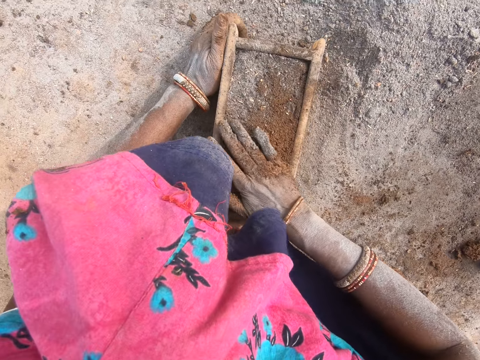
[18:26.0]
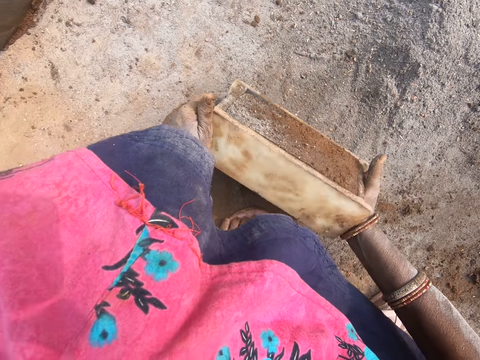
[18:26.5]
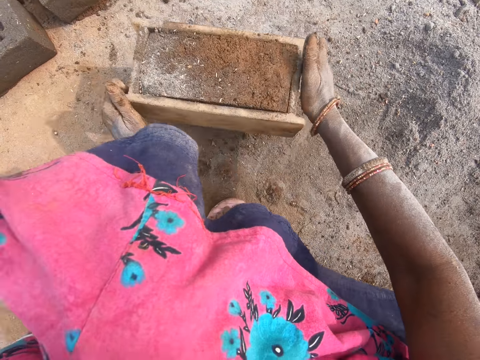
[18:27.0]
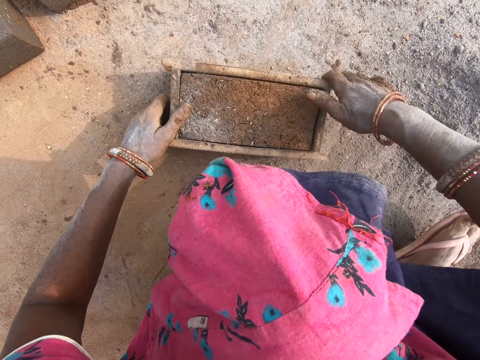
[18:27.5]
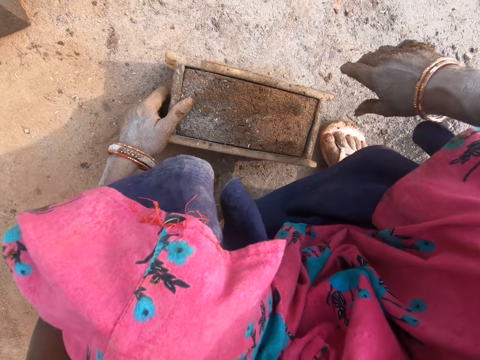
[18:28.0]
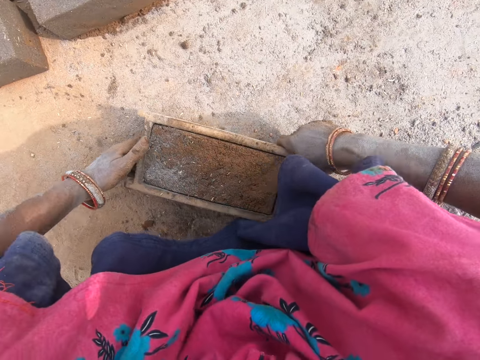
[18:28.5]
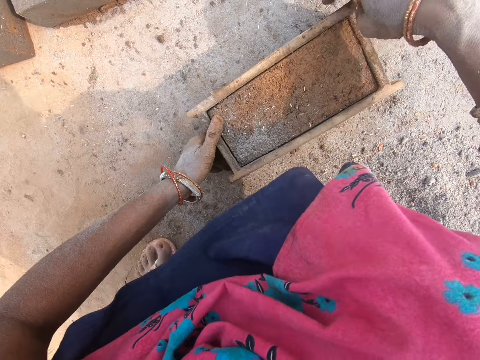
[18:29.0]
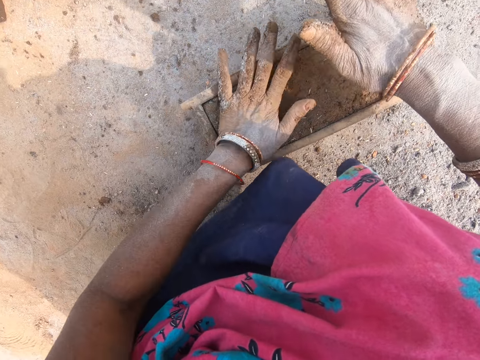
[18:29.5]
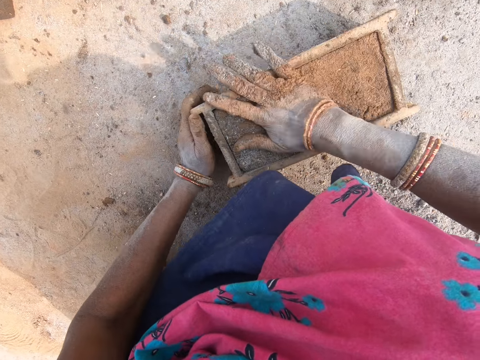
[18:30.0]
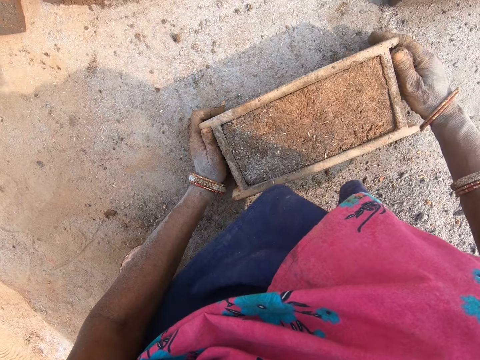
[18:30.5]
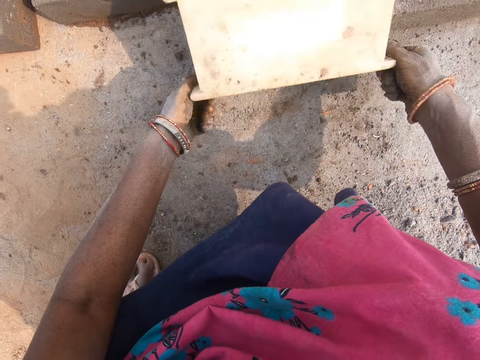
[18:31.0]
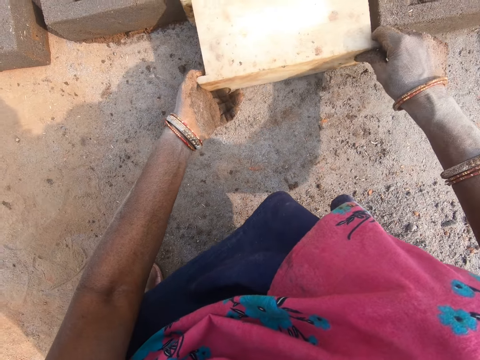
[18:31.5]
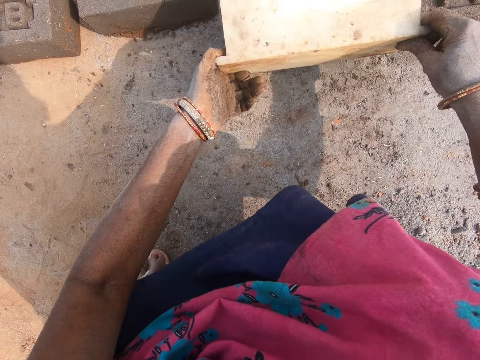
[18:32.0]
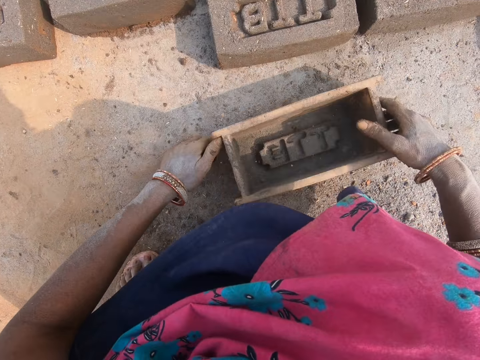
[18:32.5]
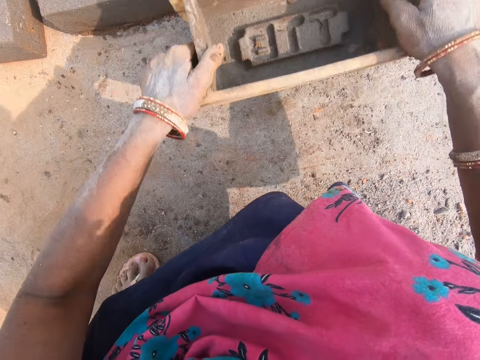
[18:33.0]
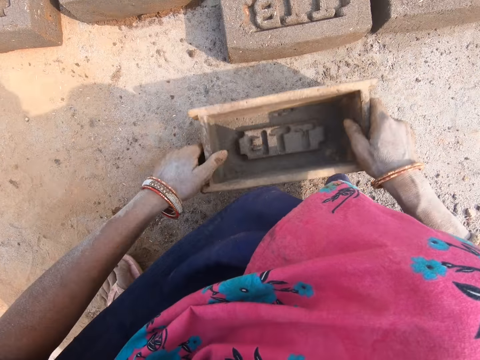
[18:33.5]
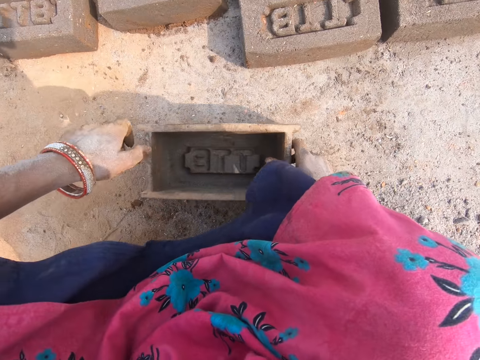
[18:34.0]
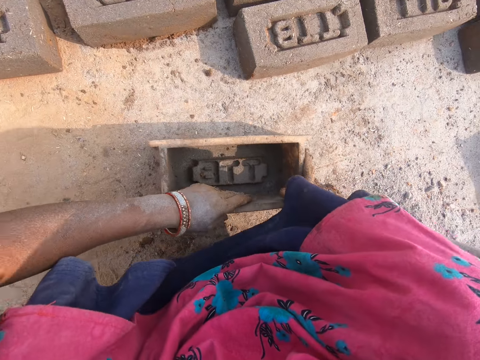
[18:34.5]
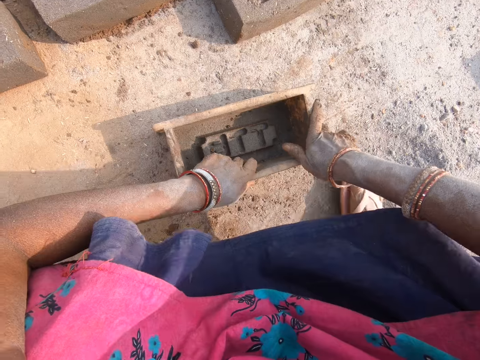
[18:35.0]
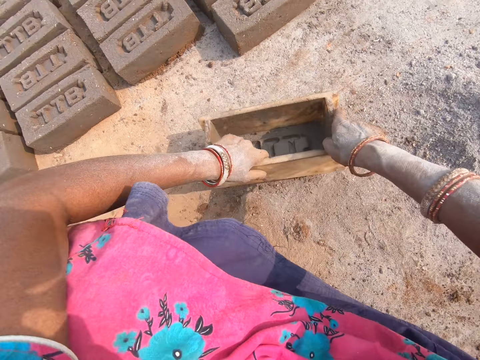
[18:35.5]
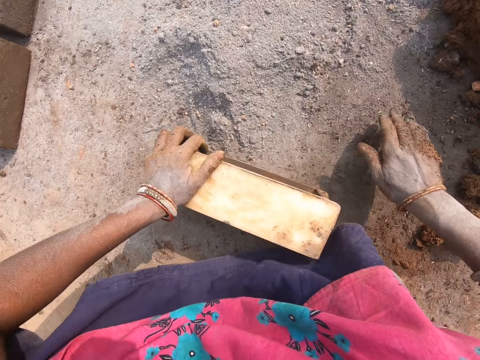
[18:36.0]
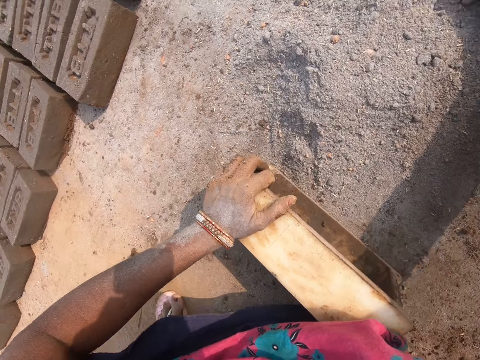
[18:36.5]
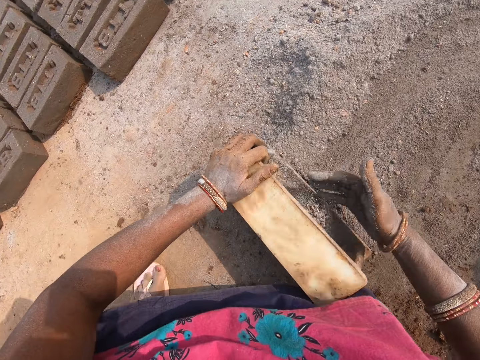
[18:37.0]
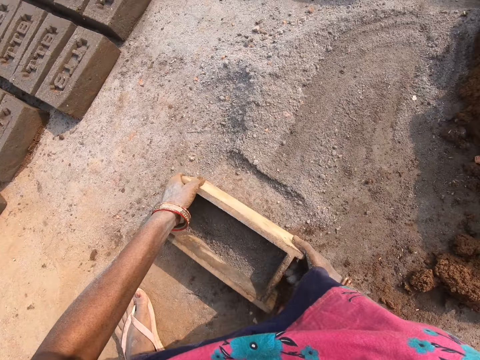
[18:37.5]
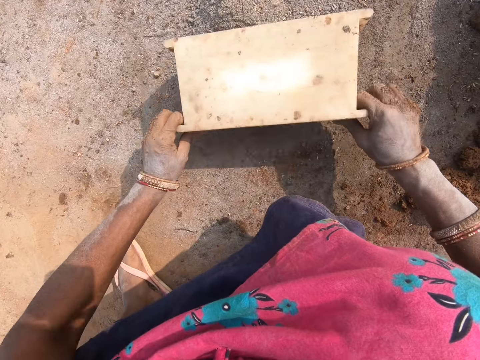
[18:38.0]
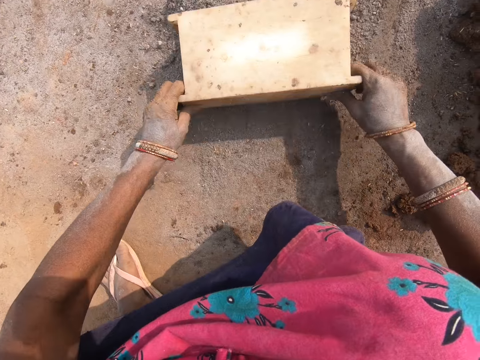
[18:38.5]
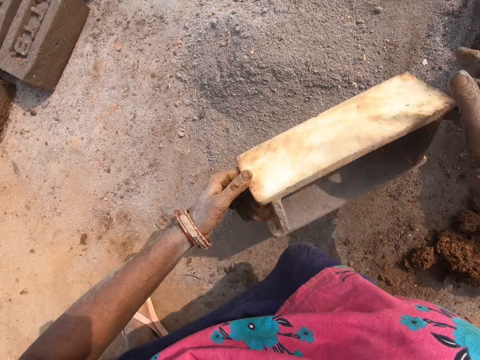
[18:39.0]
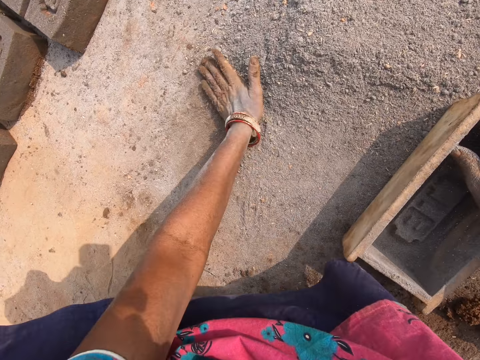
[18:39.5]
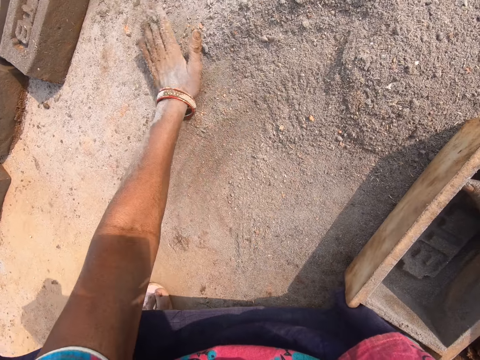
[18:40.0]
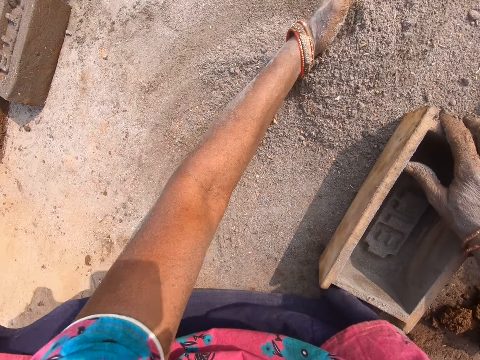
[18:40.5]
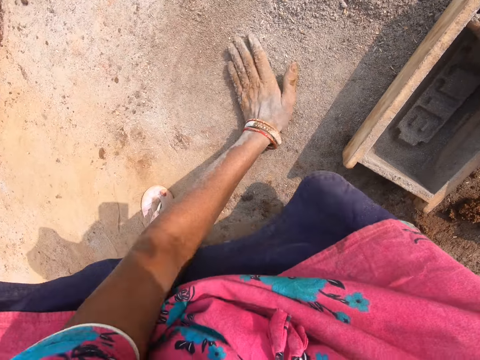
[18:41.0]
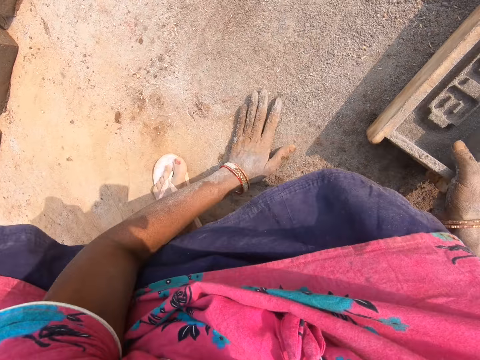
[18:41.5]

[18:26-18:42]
The camera wearer moves the brick mould. They pick the brick mould with mud. They move the leg. They move the brick mould. They hit the mud with the hand. They turn the brick mould. They place brick-shaped mud on the ground. They pick the brick mould. They hit the brick mould on the ground. They hit the brick mould on the ground again. They move the brick mould. They move the leg. They move the soil into the brick mould. They collect soil. They turn the brick mould. They throw down the soil in the brick mould. They move the soil with the brick mould. They collect soil. They move the soil with the hand.

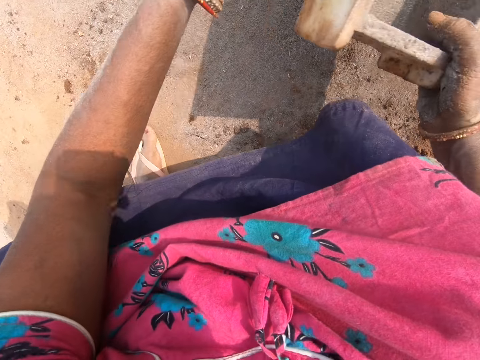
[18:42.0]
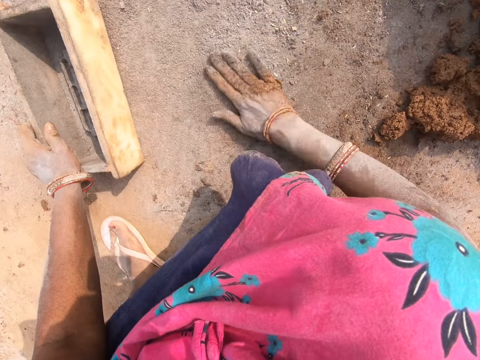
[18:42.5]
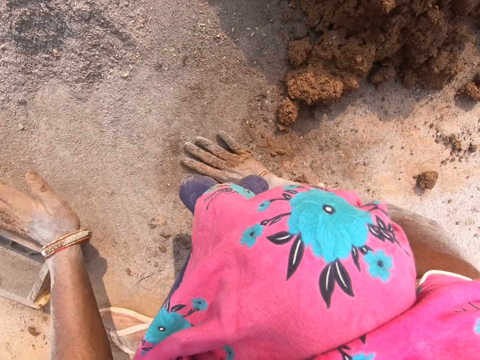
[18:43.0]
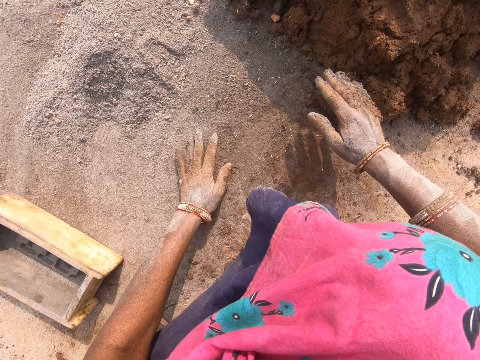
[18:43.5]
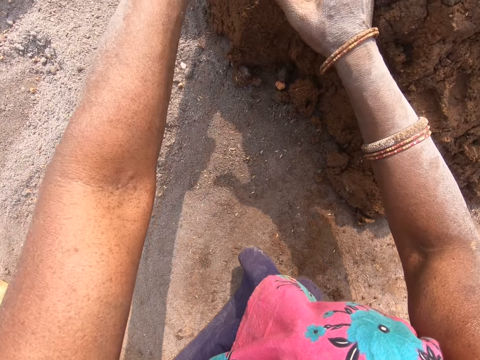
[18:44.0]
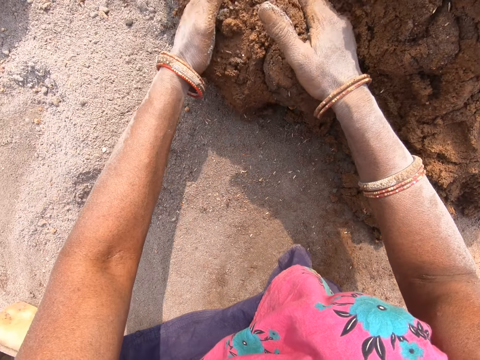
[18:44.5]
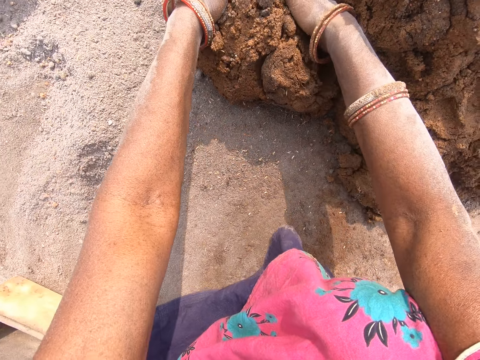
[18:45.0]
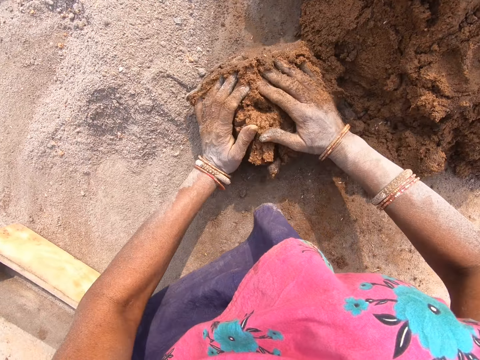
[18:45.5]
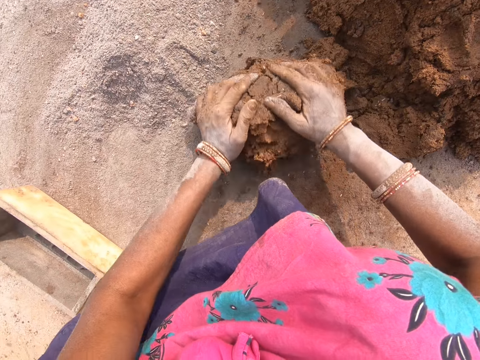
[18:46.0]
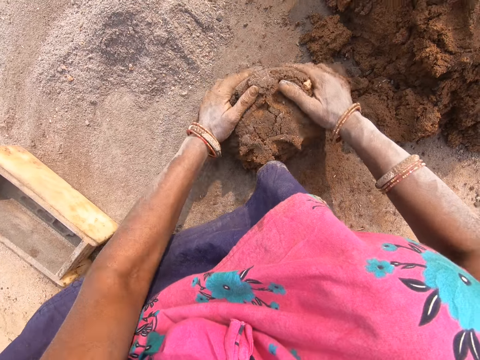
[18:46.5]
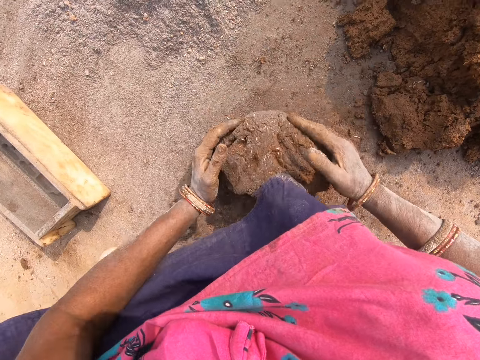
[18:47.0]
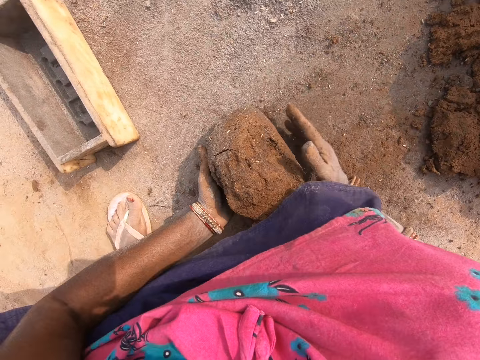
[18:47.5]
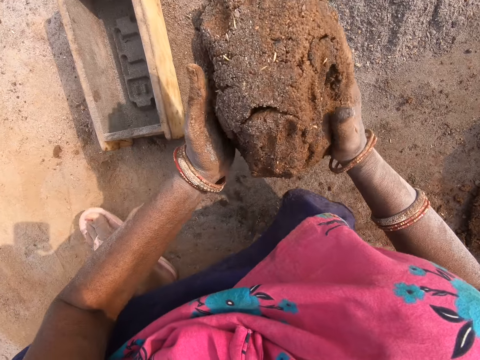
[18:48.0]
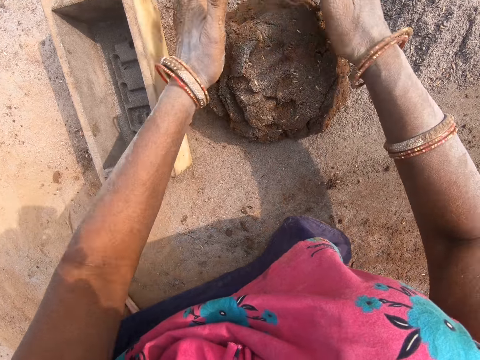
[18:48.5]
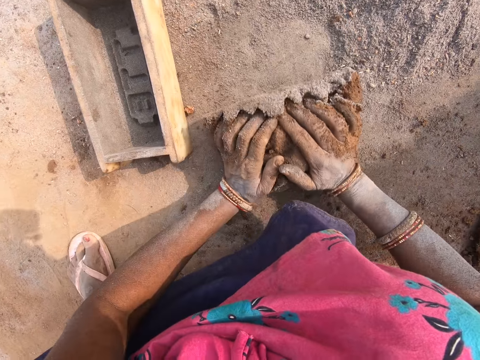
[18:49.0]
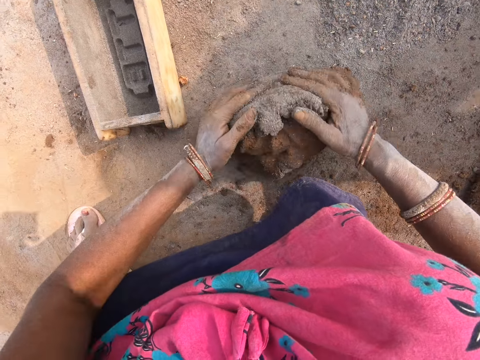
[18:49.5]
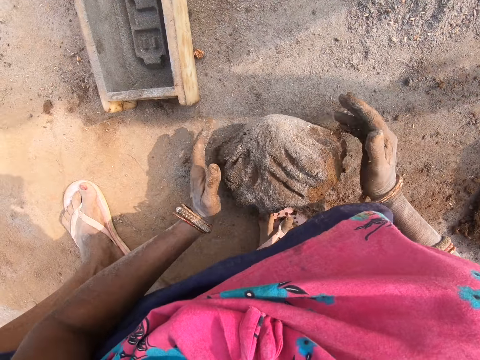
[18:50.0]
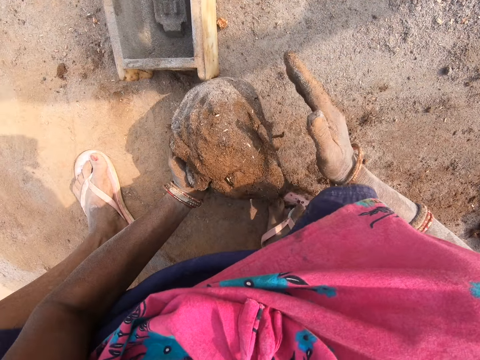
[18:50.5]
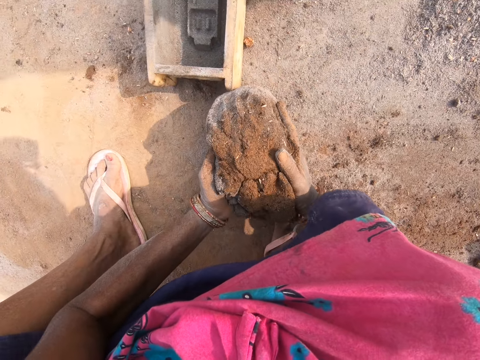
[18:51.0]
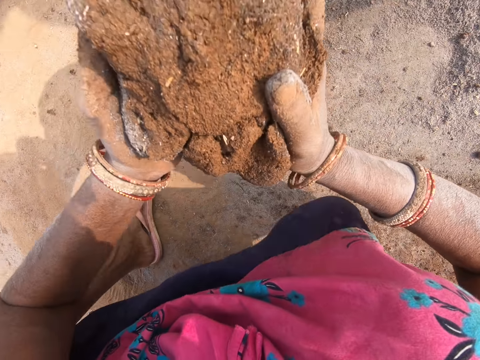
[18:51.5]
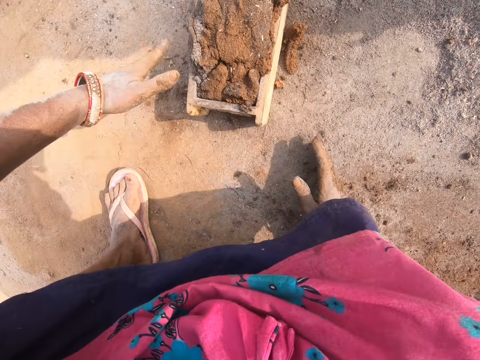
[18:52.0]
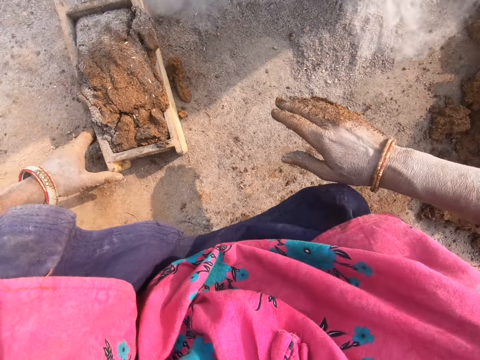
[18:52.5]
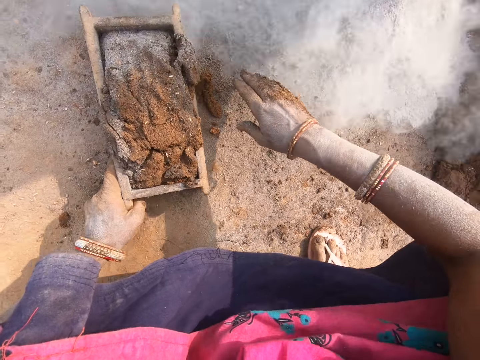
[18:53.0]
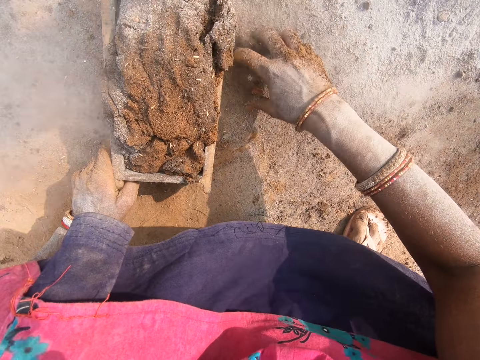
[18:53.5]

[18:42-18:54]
The camera wearer moves the brick mould. They move the mud. They cut the mud. They pick the mud. They mould the mud. They move the mud. They mould the mud. They pick the mud. They put the mud in the brick mould. They pick the mud.
